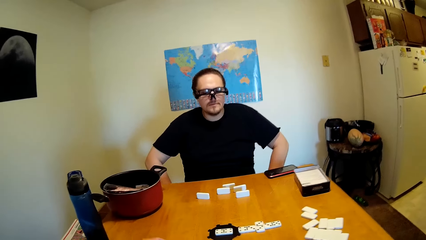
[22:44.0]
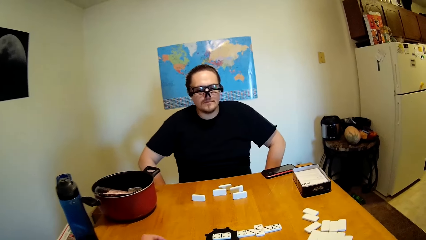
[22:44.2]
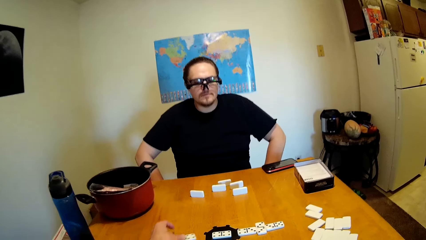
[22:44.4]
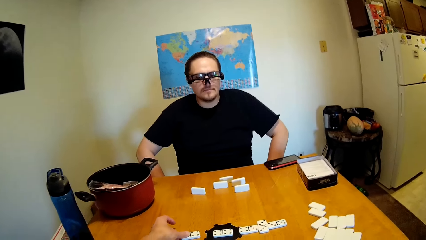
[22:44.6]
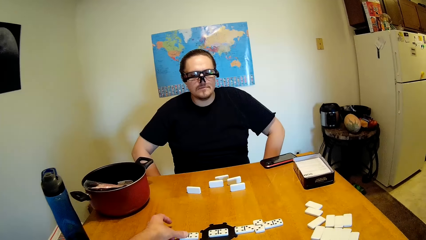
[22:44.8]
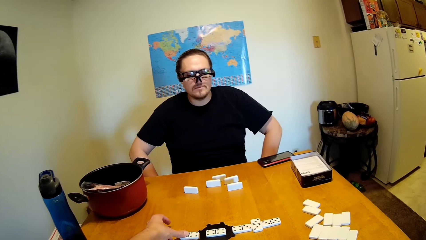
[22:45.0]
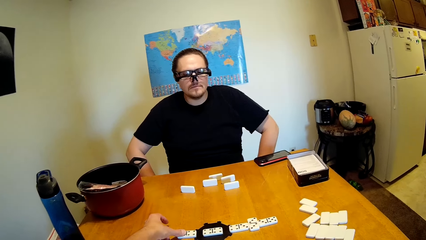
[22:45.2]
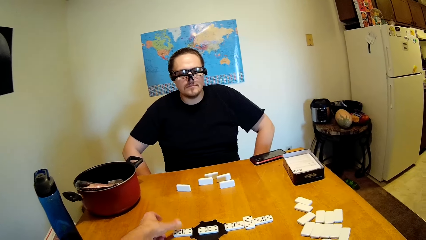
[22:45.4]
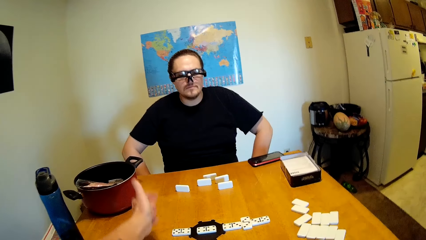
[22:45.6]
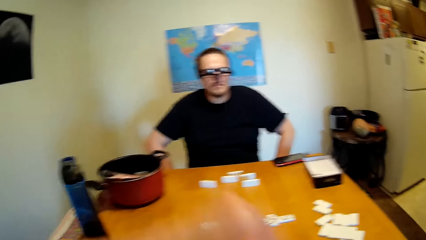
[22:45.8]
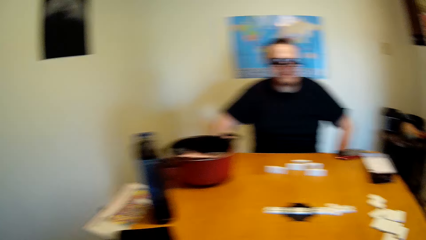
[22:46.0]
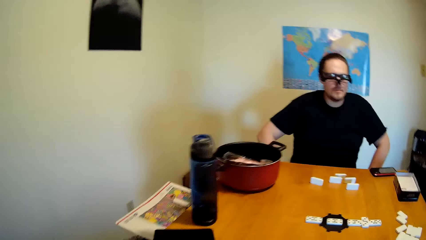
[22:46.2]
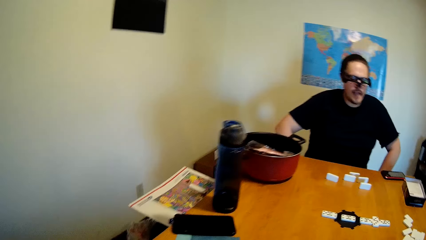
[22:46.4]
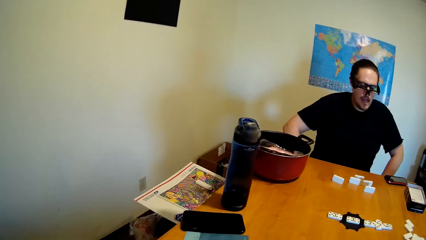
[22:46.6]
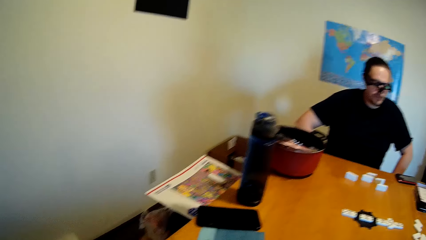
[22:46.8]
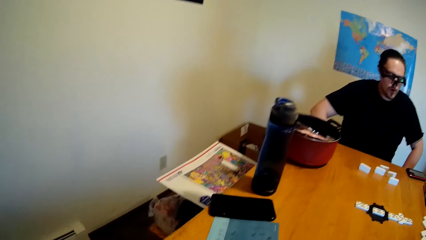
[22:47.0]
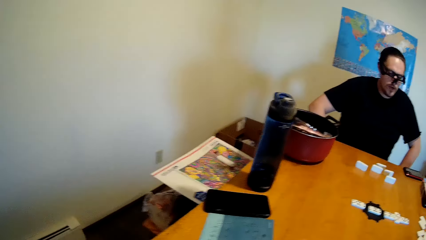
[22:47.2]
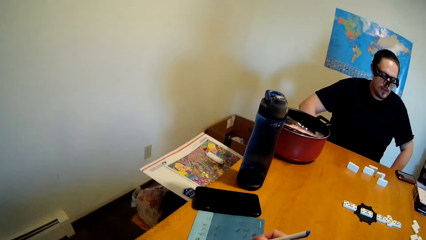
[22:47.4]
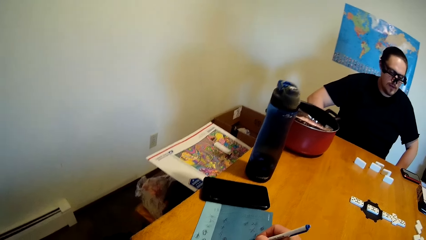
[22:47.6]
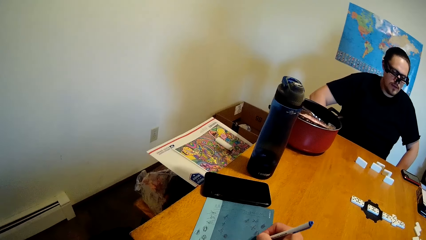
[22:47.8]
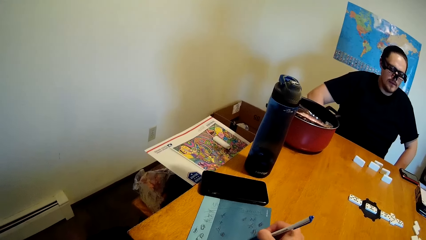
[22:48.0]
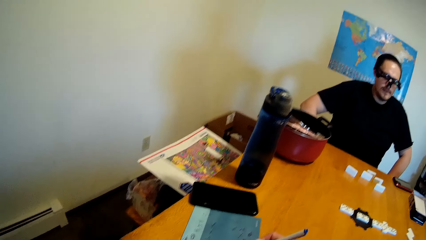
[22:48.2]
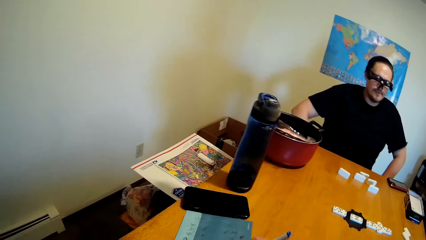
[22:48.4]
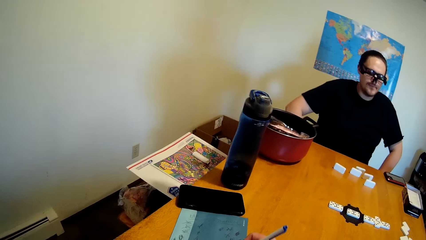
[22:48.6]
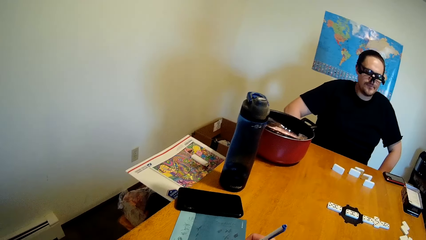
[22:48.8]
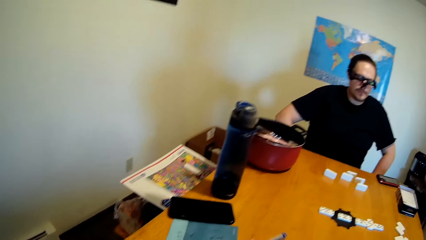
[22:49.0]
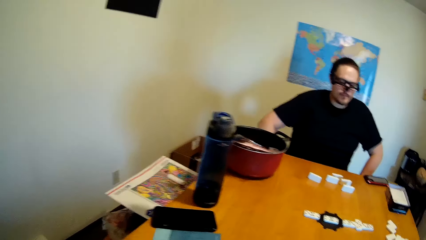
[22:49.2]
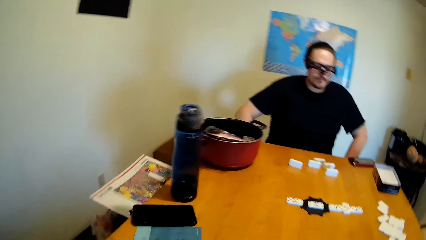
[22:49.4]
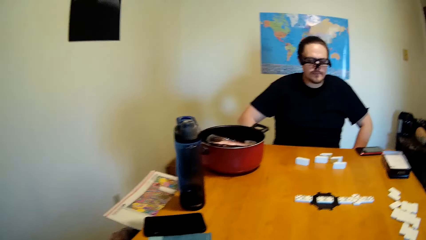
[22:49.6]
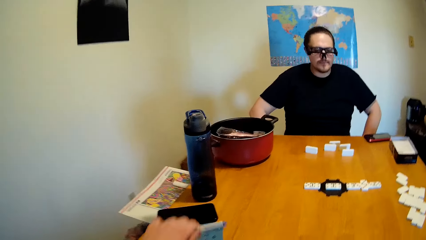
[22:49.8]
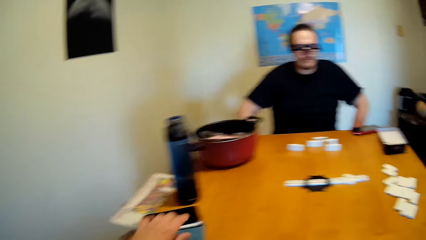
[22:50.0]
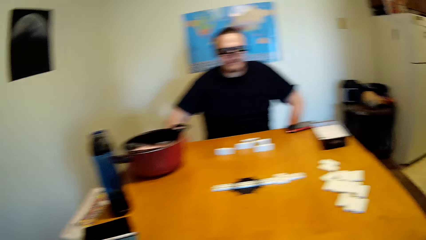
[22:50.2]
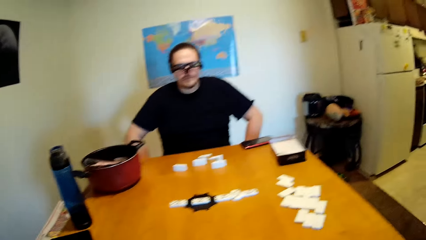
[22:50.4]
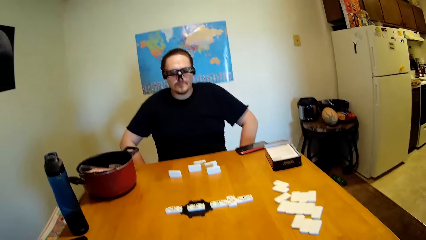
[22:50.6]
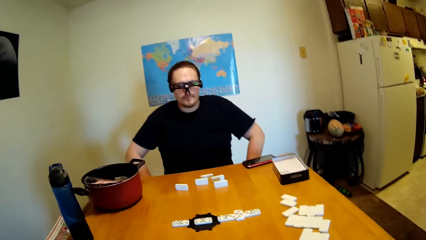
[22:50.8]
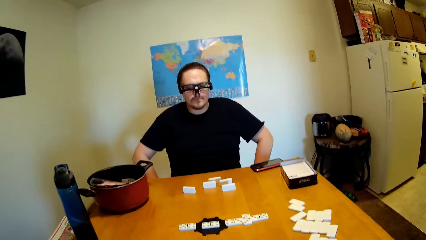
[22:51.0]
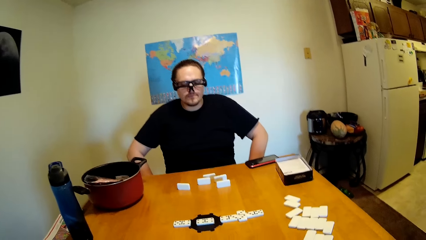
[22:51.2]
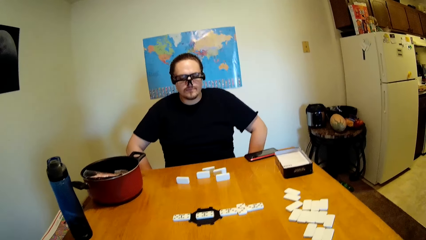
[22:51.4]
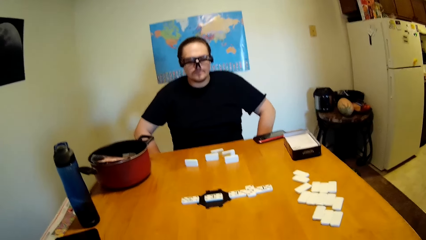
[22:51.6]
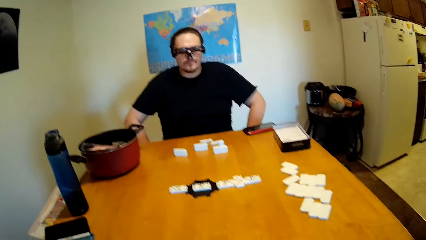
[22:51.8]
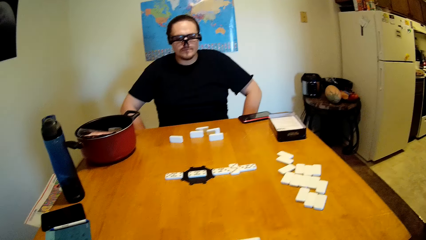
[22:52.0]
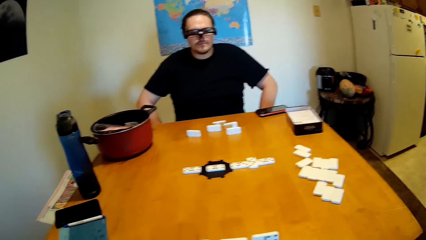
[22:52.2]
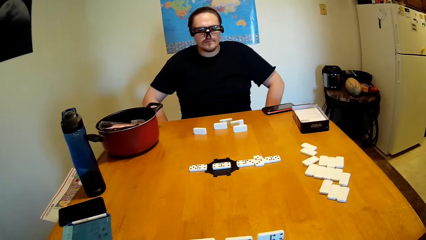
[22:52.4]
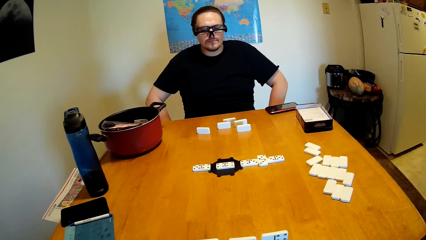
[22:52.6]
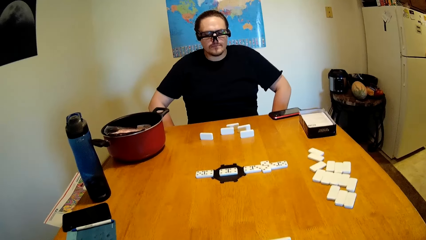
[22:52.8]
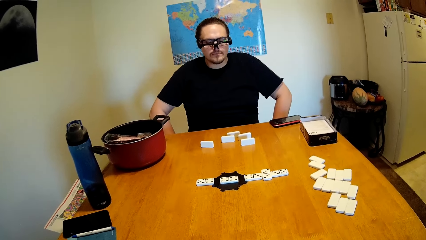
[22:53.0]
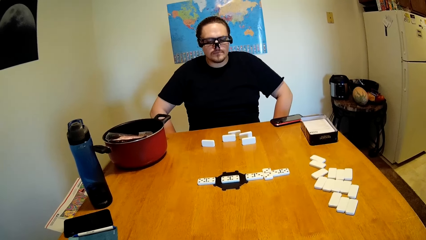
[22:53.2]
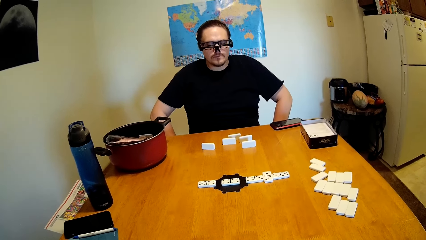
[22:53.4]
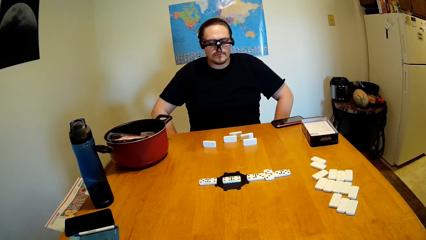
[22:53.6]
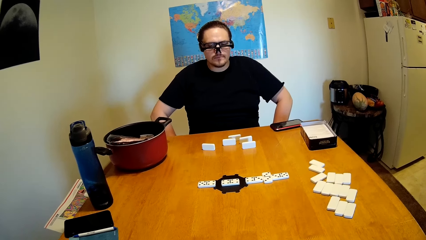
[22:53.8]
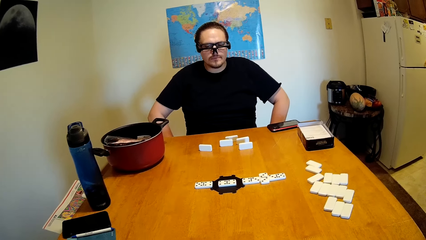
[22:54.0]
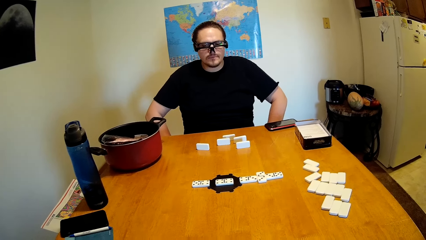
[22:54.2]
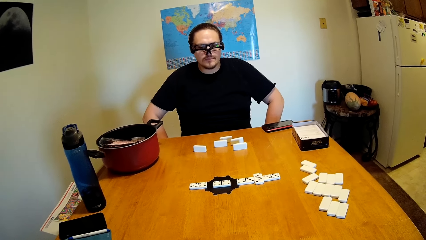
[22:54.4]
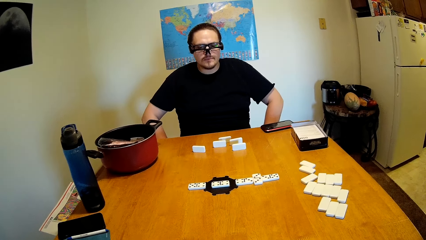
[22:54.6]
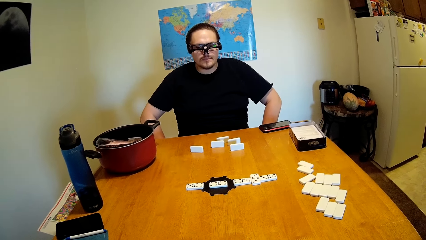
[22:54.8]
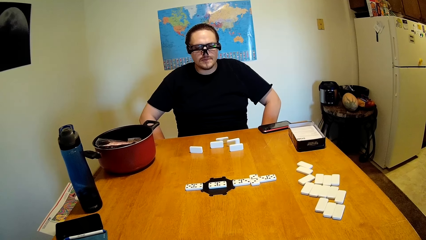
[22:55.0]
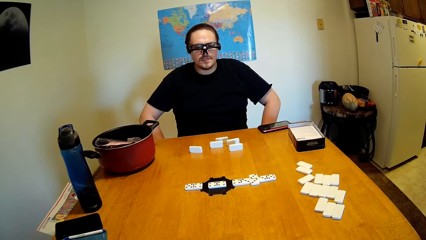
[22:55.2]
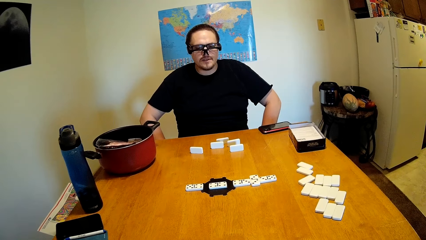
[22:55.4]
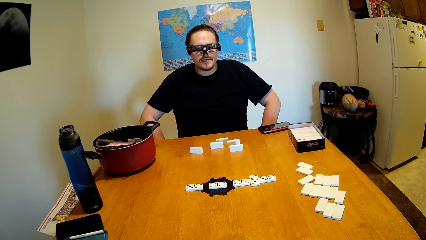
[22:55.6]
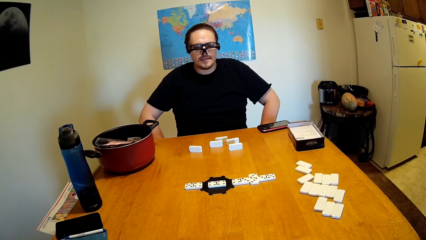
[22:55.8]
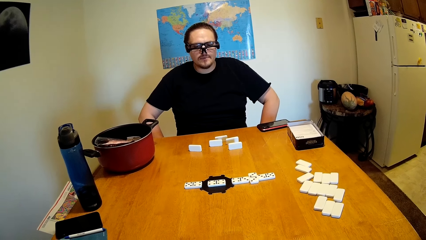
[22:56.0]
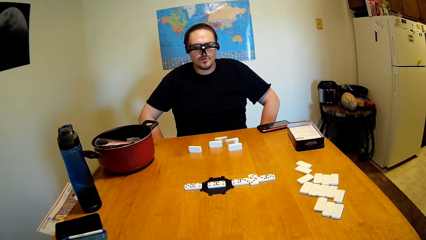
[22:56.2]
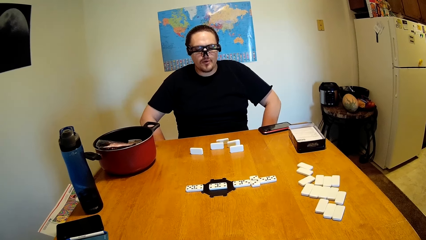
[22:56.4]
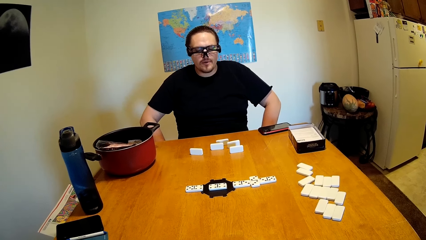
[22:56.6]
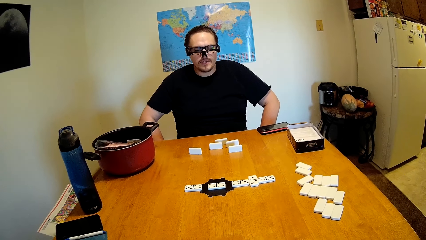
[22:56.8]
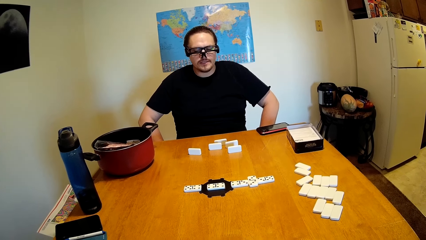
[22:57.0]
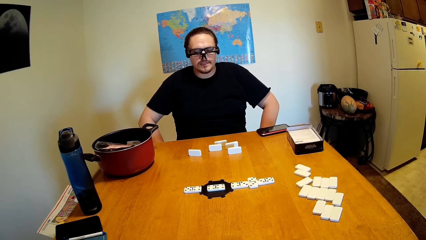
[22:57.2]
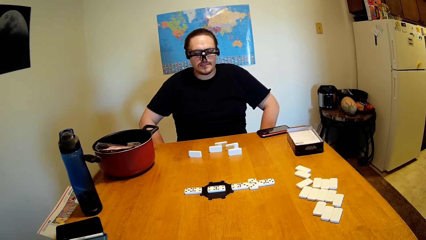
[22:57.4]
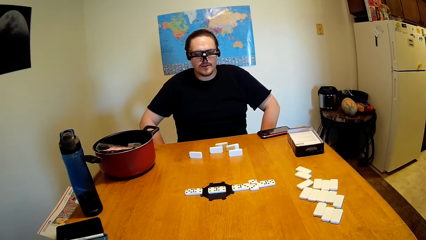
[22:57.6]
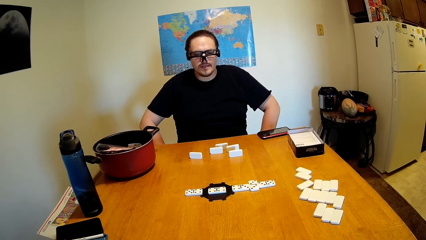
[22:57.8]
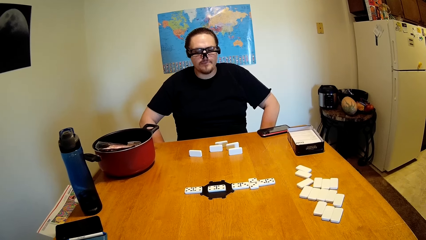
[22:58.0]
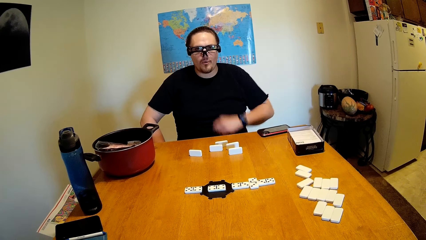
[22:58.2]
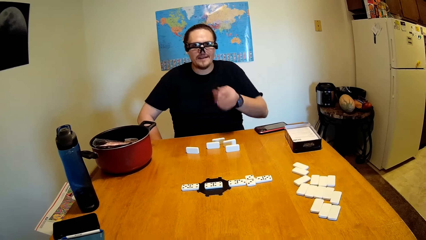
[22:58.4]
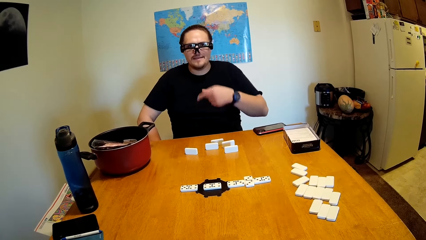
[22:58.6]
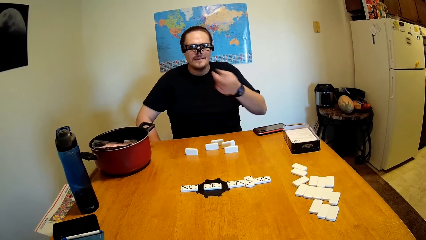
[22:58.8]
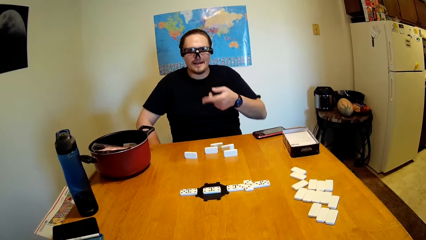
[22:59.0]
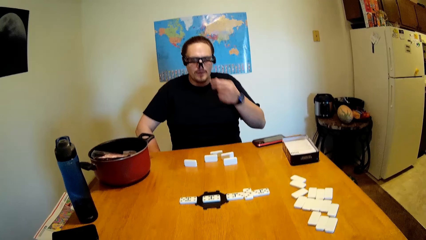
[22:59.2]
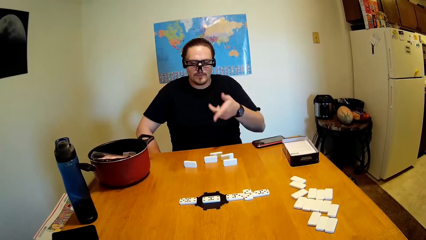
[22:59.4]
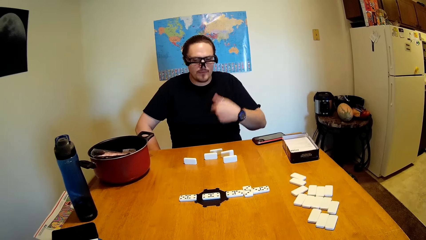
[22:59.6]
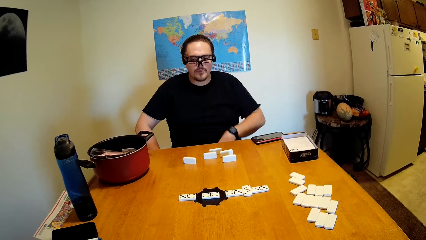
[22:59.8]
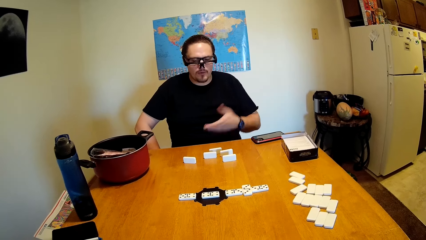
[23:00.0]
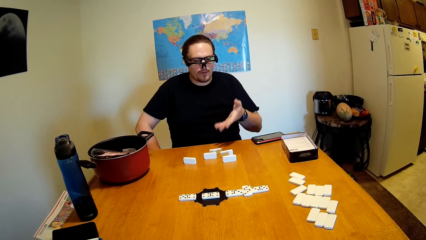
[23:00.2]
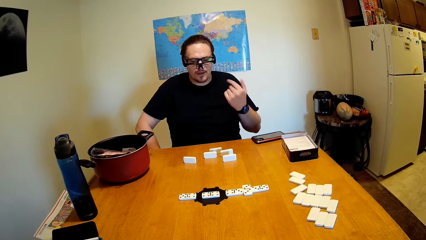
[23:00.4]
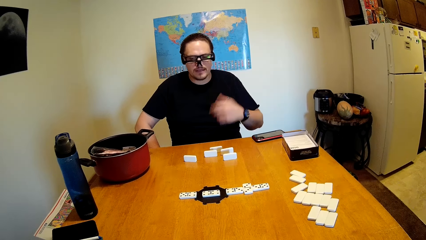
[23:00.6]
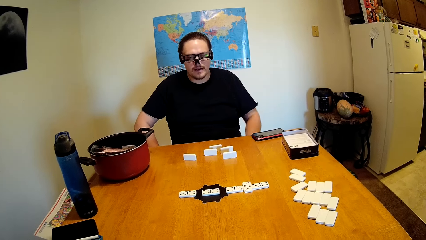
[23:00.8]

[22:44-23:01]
The camera wearer moves the tile on the table. They drop the domino on the desk, swing the left hand, and look around. They write on the book using a pen. They put the pen on the table. They stare at the dominoes. They look around. A man swings the left hand.
